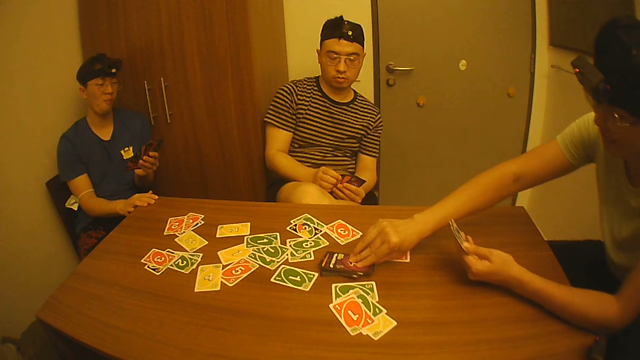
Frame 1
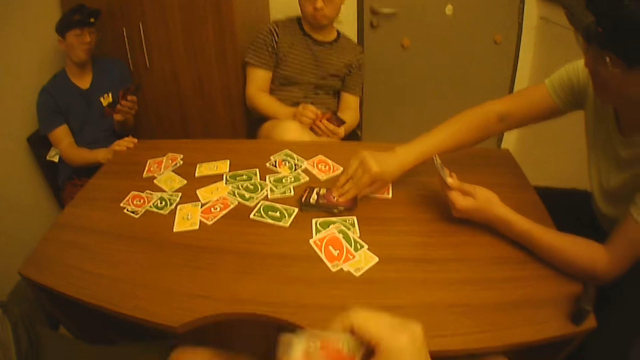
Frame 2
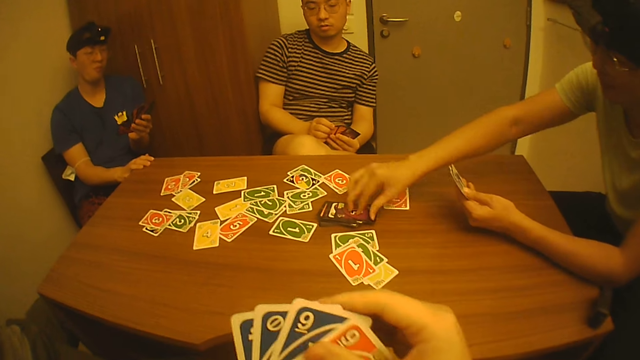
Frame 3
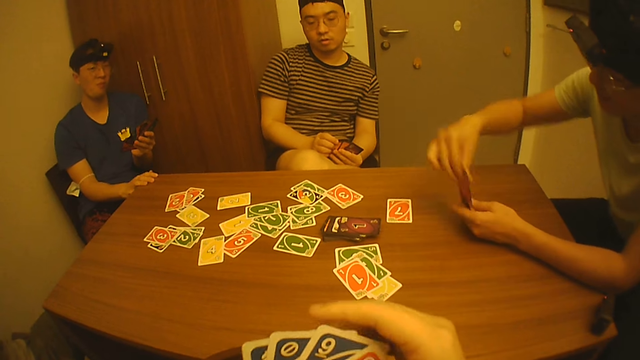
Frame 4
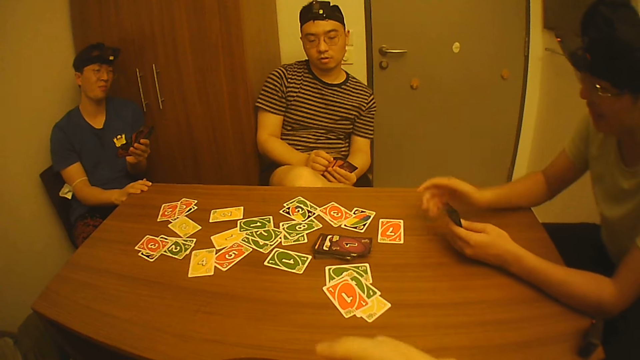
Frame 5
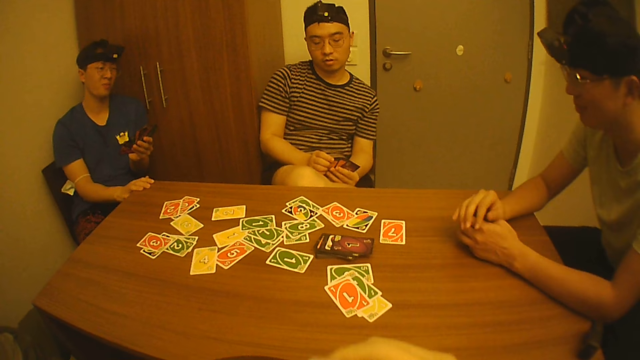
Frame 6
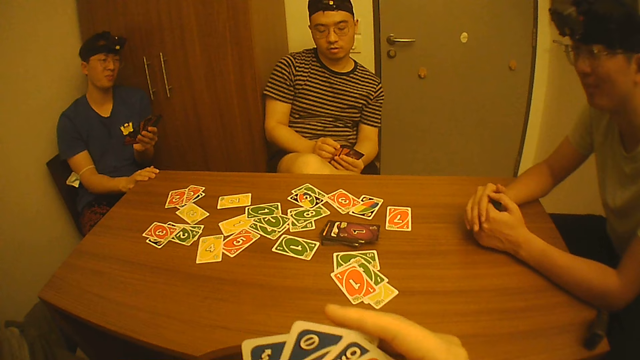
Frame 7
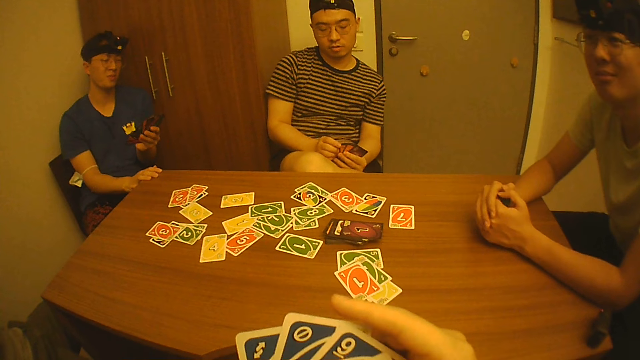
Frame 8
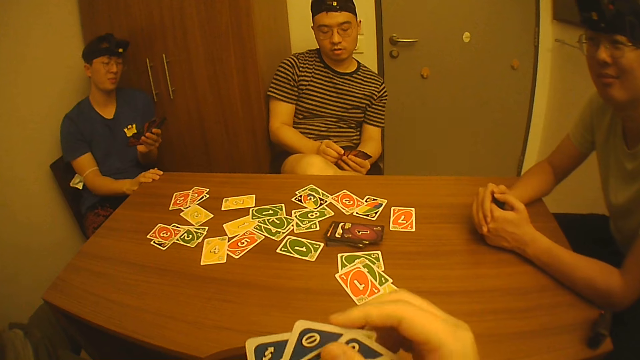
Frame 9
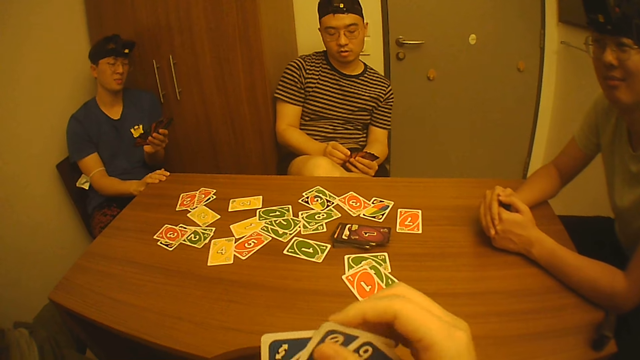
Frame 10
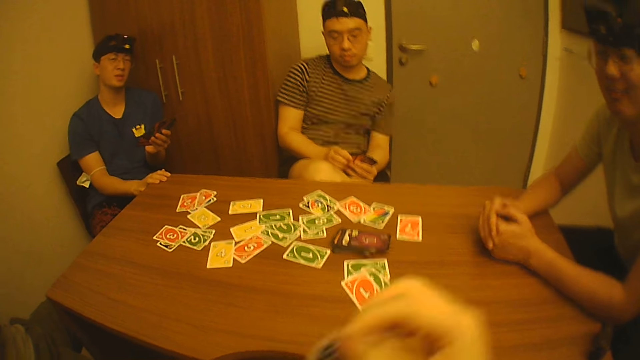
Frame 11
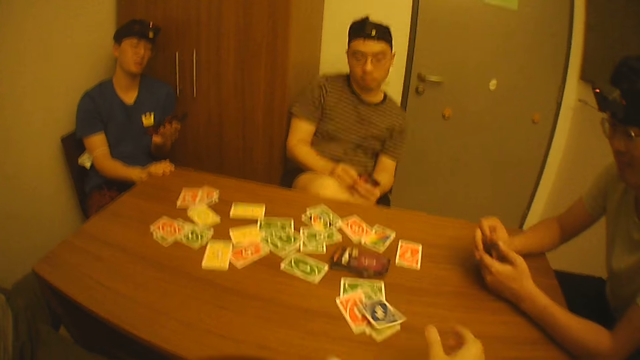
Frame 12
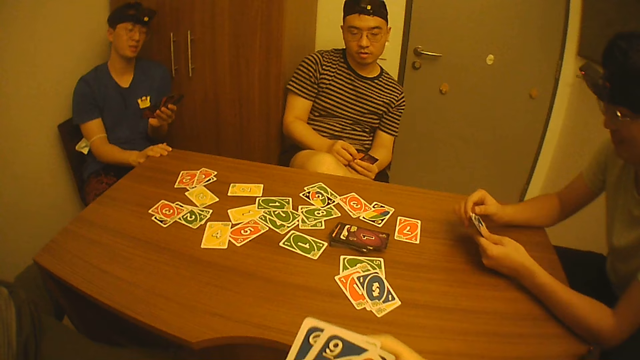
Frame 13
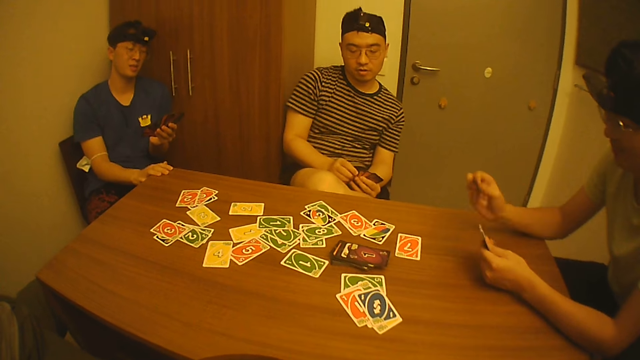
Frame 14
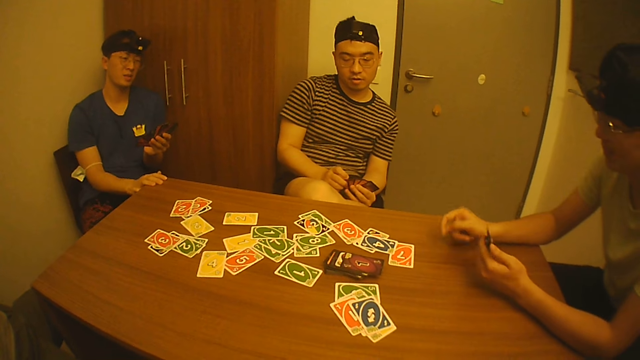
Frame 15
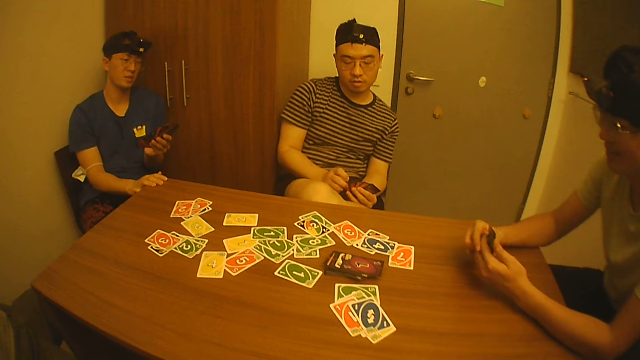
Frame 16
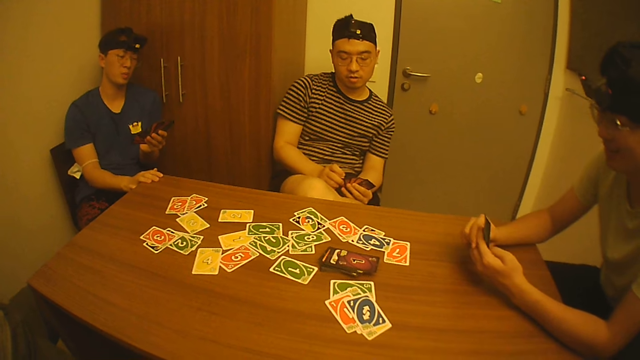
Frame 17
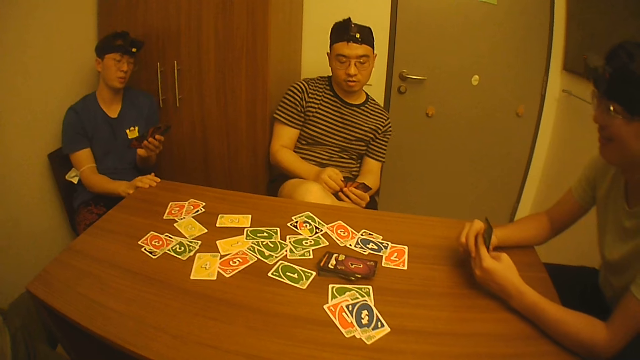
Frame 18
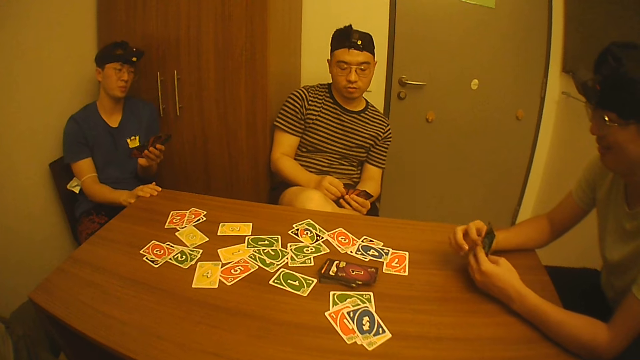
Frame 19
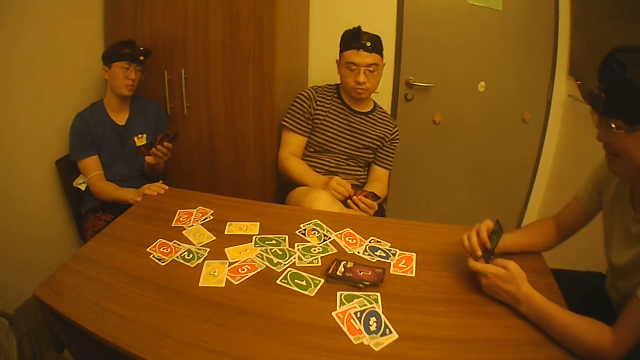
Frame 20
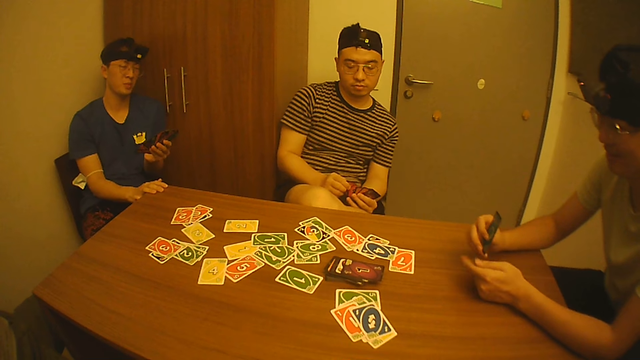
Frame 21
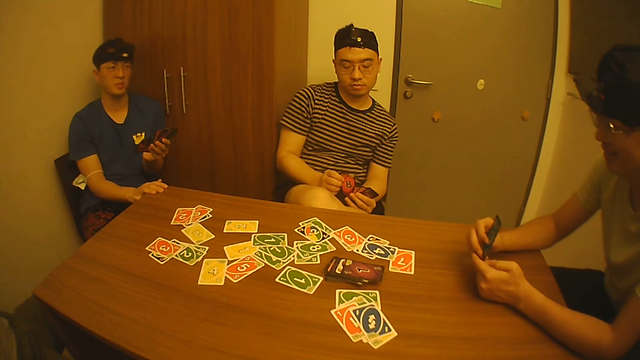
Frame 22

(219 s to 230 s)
A man touches the pack of cards on the table with his right hand. He takes the play card, drops a card on the table with his right hand, and arranges the cards in his hands. The camera wearer takes the play card. He drops a card on the table with his right hand. The man drops a card on the table with his right hand. Another man looks at the play cards.

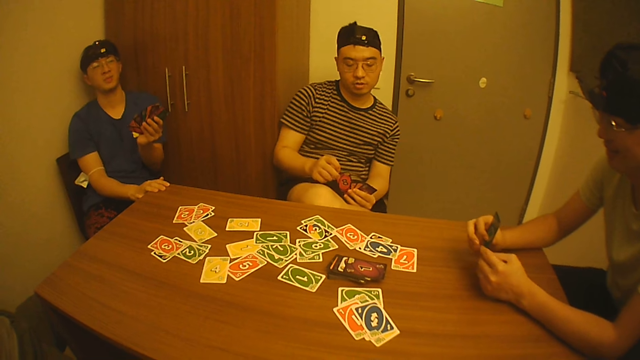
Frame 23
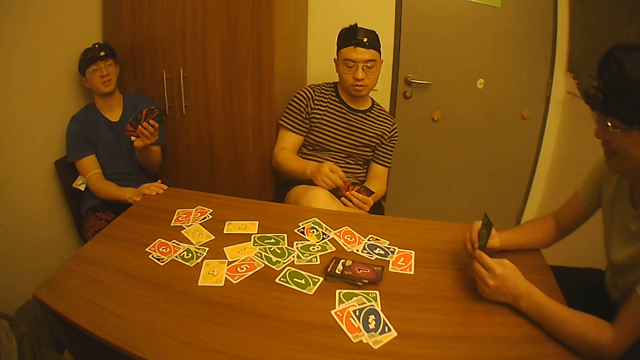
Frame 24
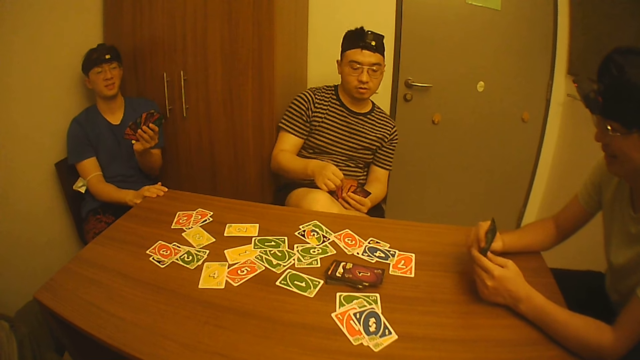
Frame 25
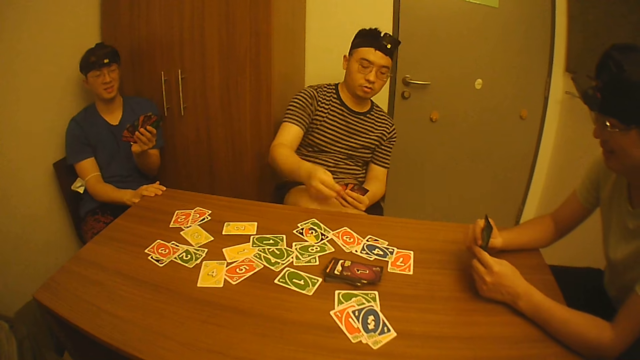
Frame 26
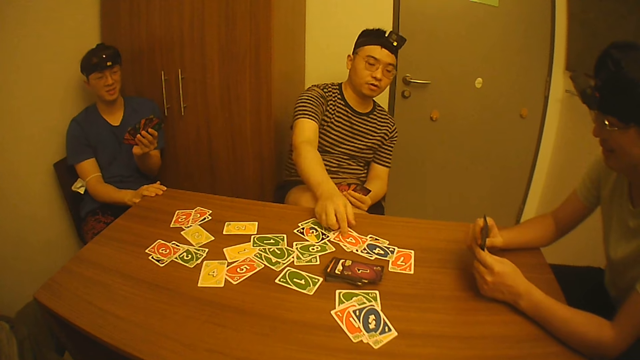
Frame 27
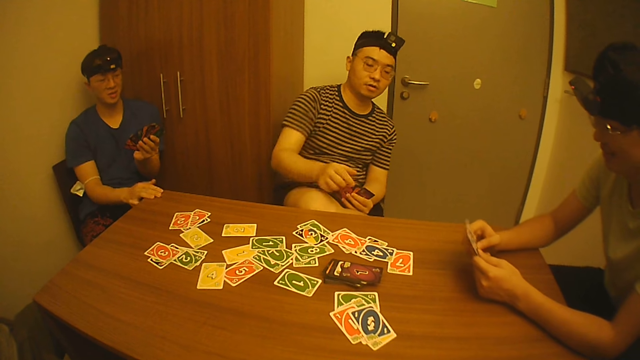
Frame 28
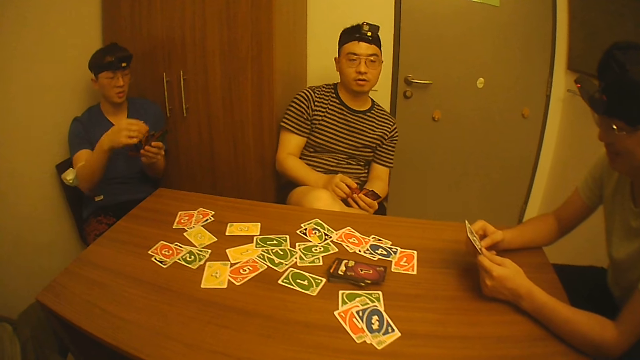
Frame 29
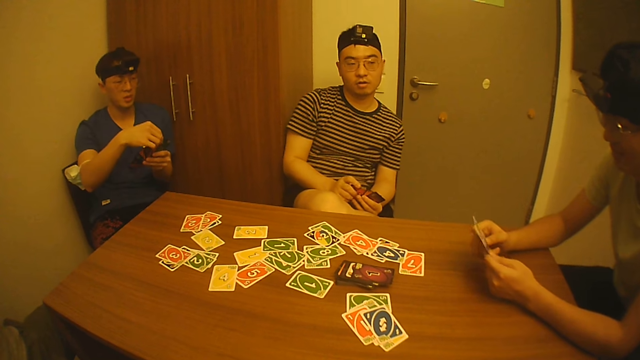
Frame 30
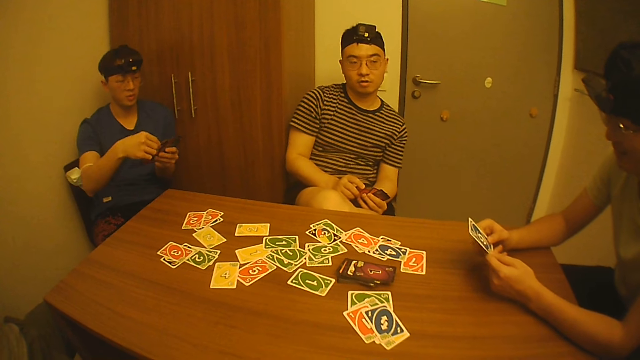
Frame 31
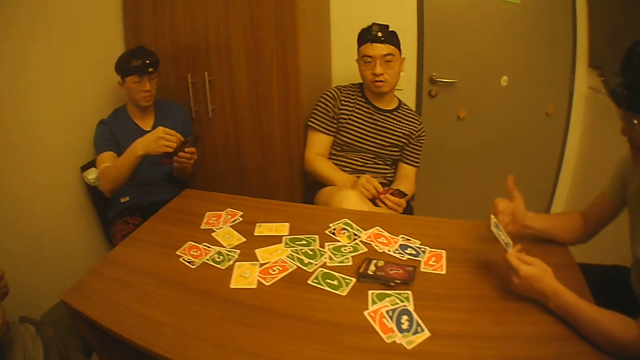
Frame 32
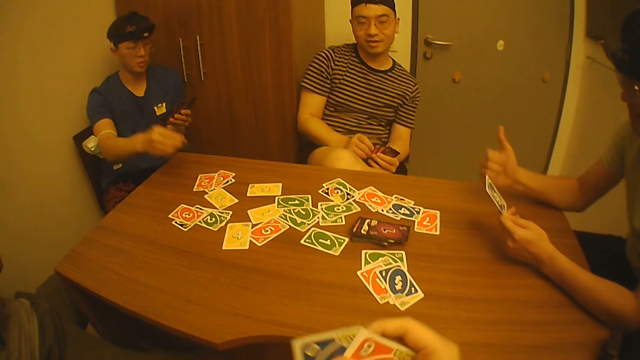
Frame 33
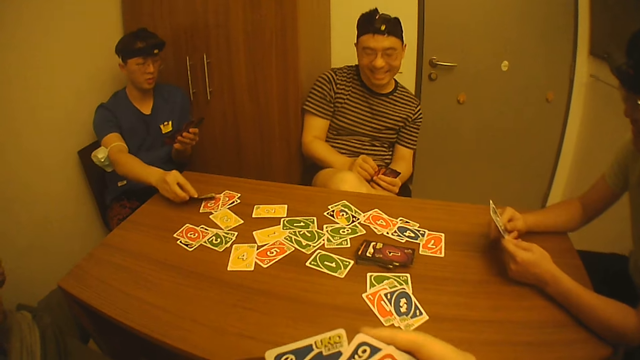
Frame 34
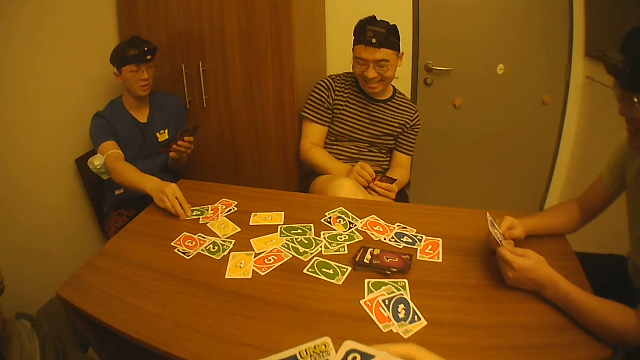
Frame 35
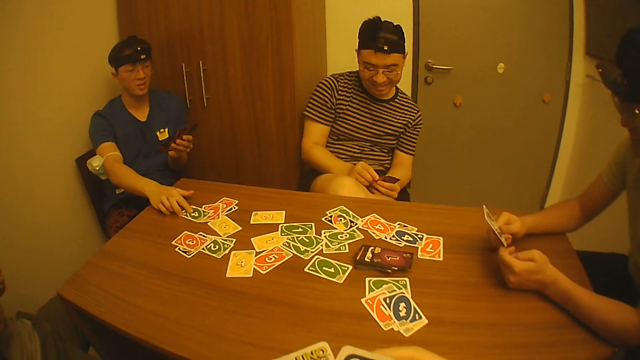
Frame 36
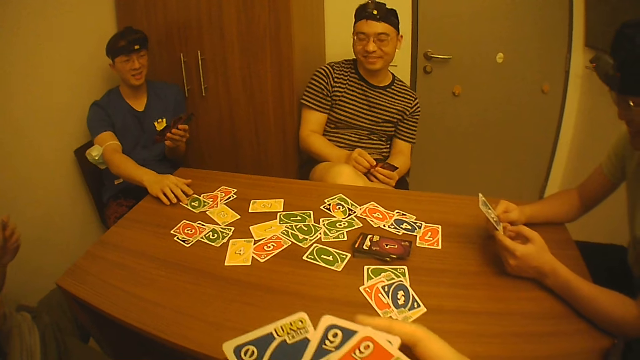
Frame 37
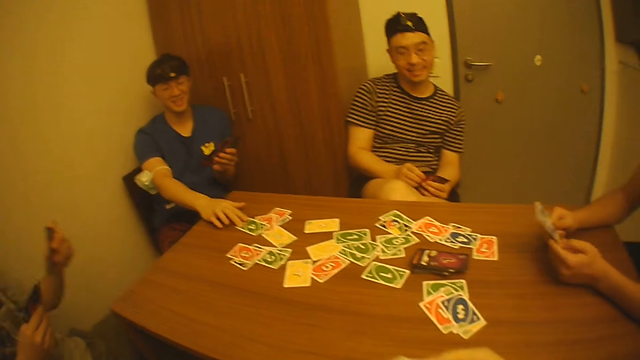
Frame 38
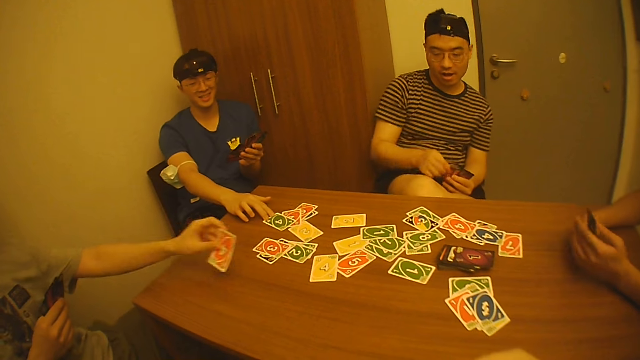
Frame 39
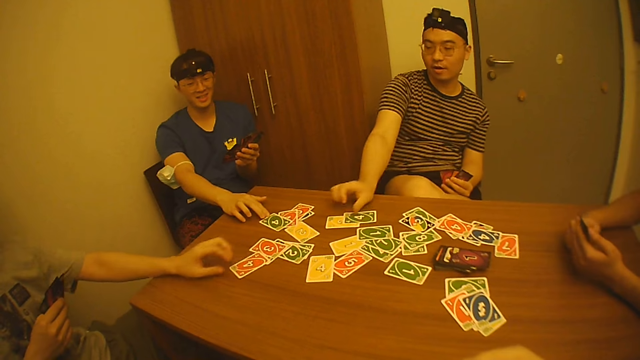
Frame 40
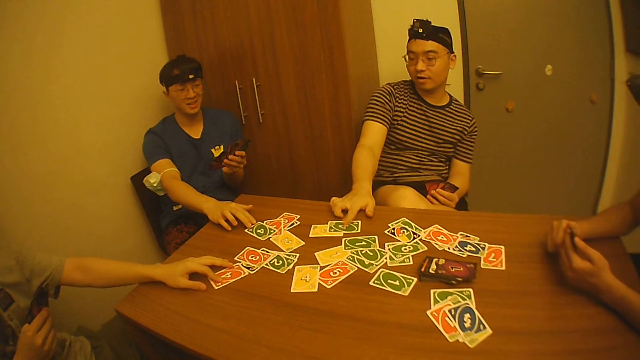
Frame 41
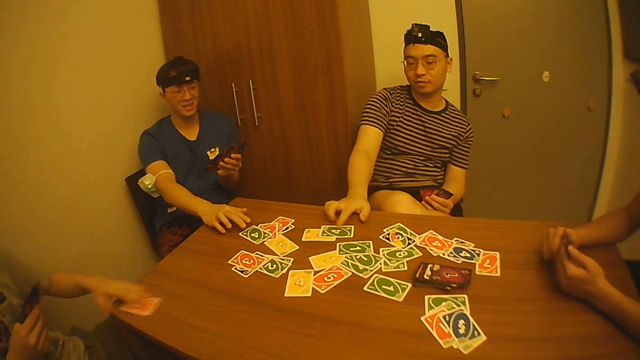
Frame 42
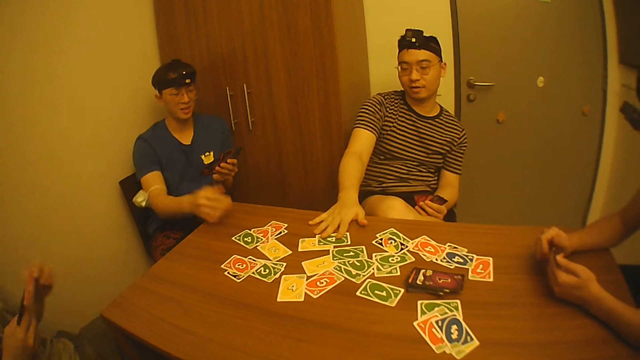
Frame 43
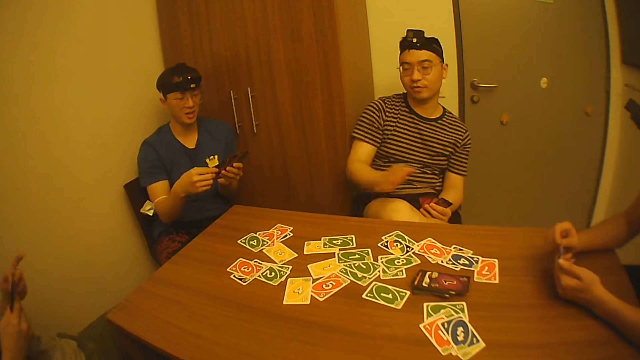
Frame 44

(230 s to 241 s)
A man moves the play card in his hand. He drops a card on the table with his right hand. Another man looks at the play cards in his hand. A third man drops a card on the table with his right hand. The camera wearer arranges the cards in his hands. He takes the play card. A fourth man drops a card on the table with his left hand. The first man drops a card on the table with his right hand and touches the card on the table with his right hand. The fourth man picks up the card from the table with his left hand. The first man moves the cards on the table with his right hand.
